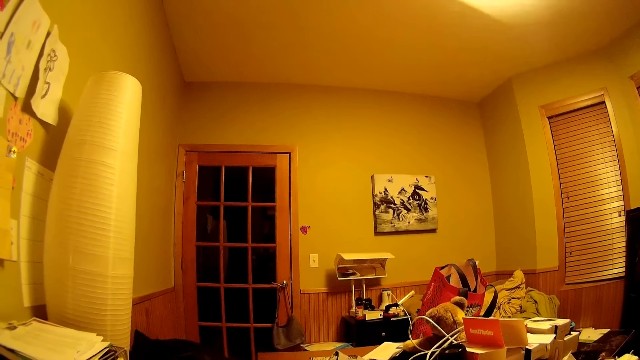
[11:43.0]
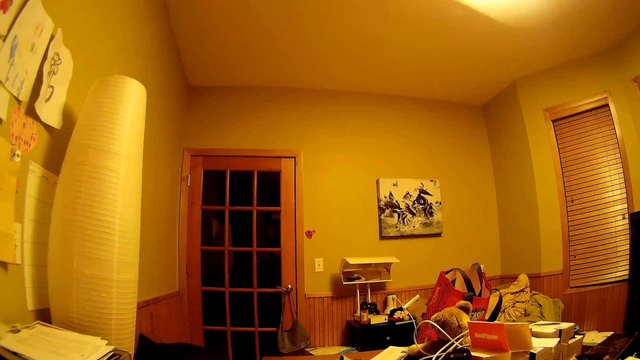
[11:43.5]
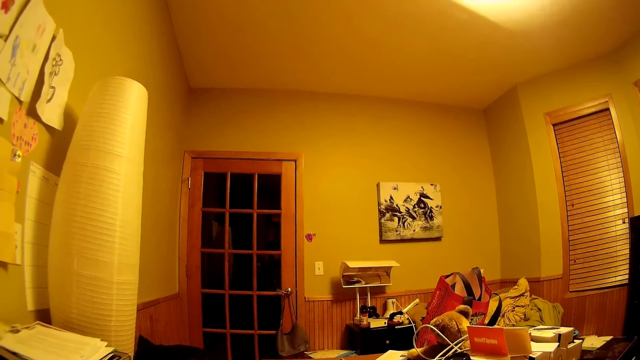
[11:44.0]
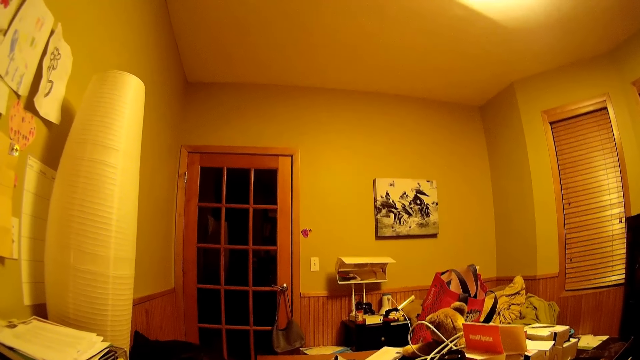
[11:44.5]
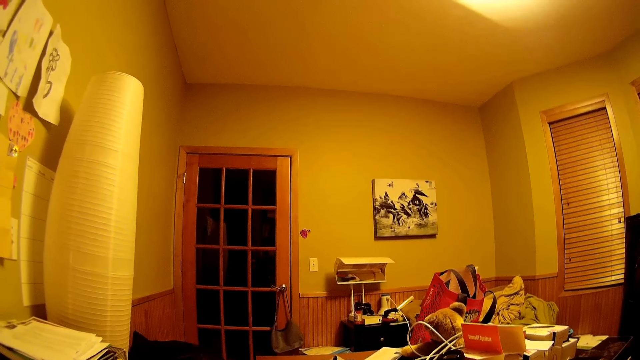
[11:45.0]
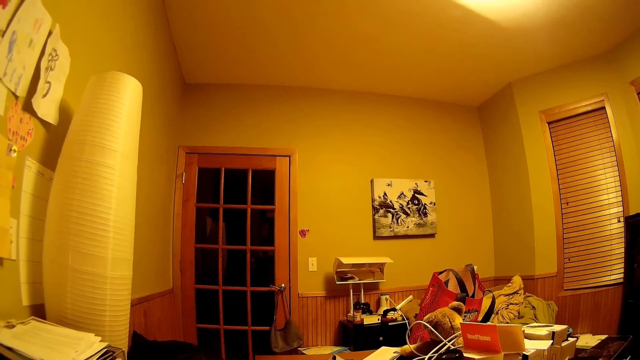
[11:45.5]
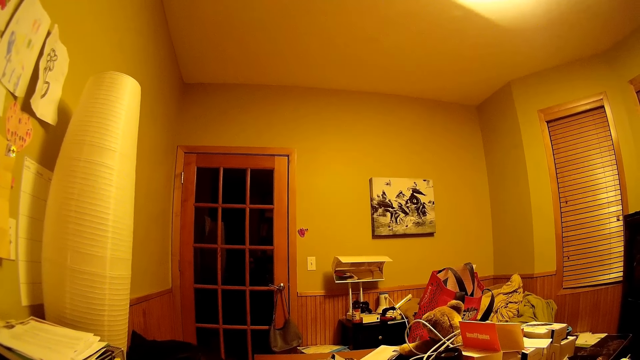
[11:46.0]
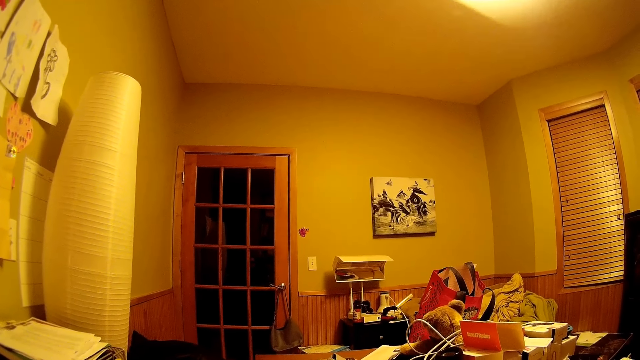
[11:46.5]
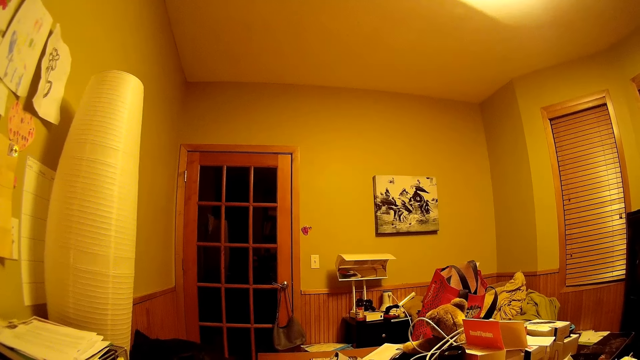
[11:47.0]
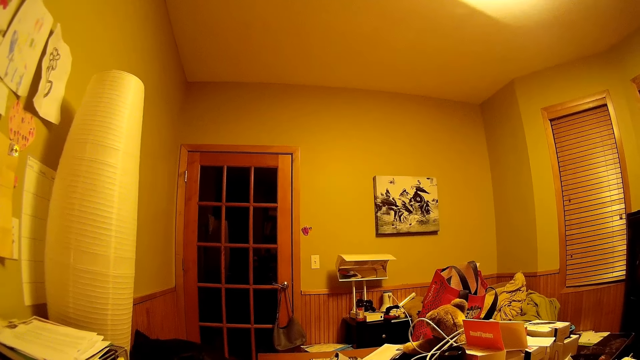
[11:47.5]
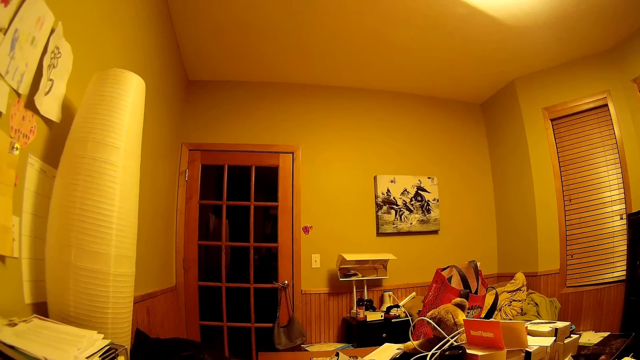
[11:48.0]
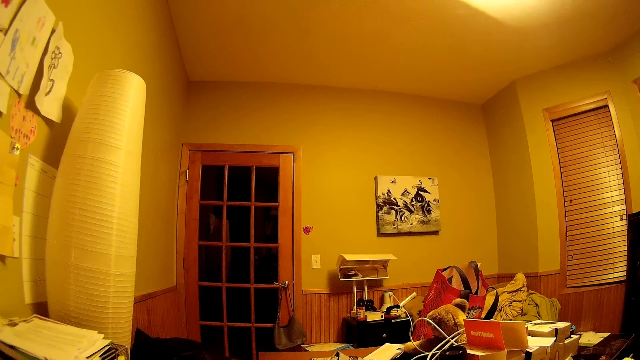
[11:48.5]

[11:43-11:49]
The camera wearer stares around in the room.

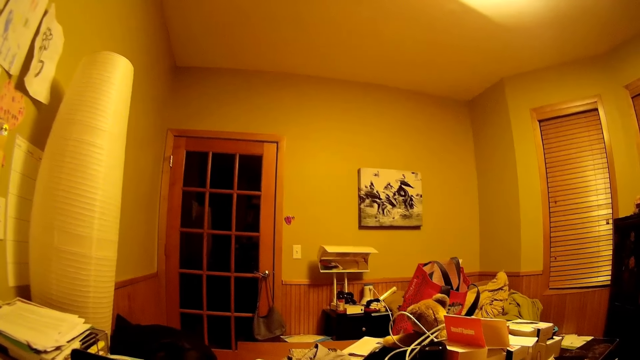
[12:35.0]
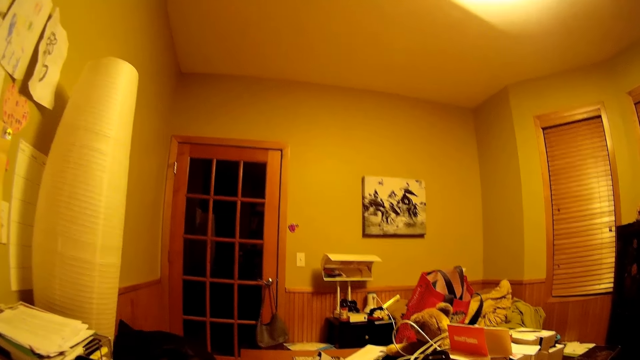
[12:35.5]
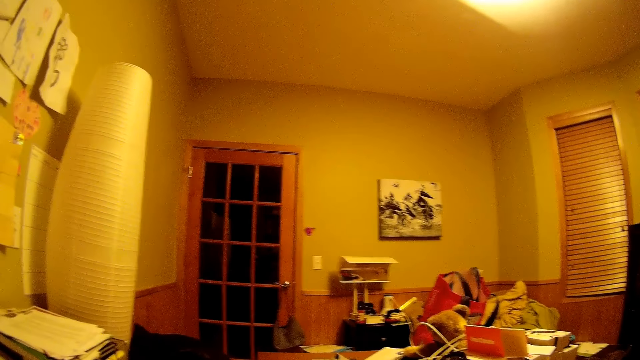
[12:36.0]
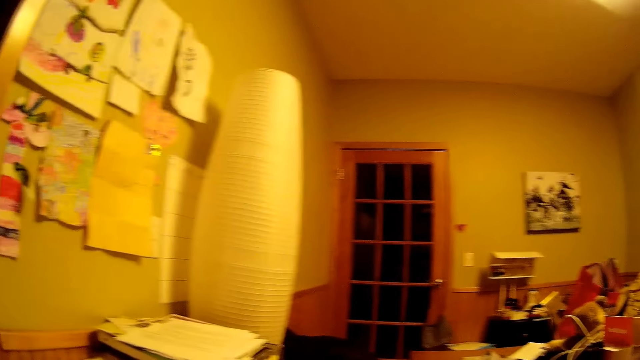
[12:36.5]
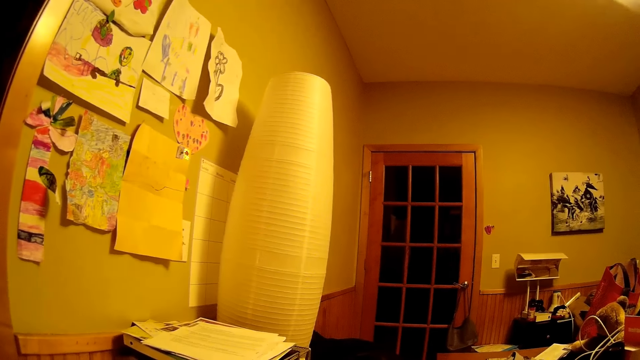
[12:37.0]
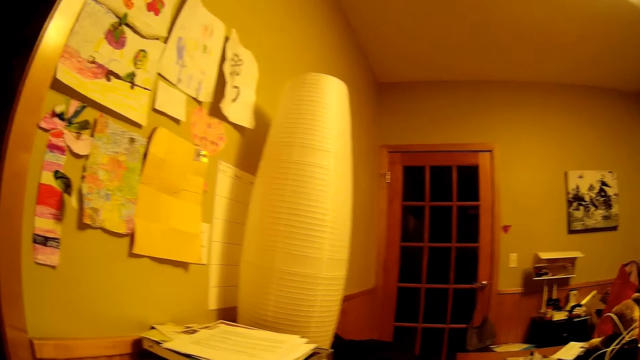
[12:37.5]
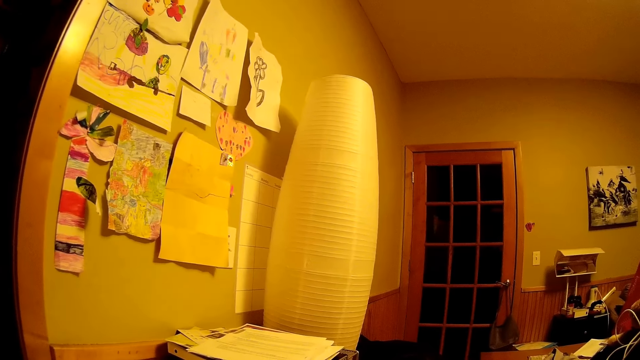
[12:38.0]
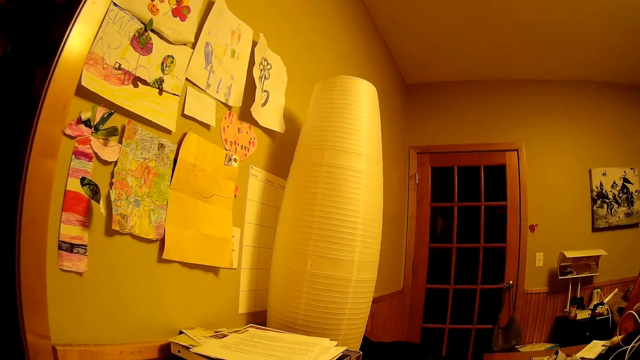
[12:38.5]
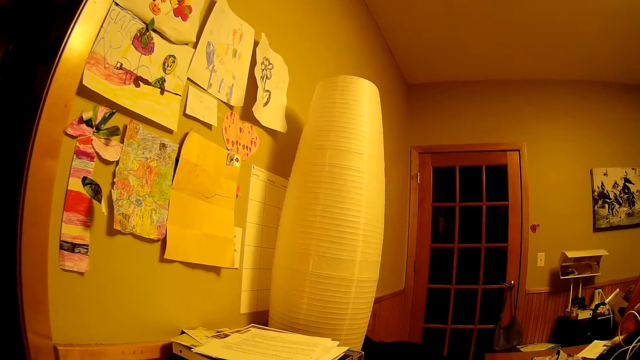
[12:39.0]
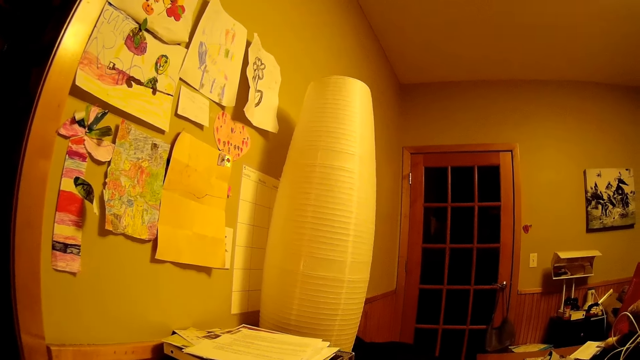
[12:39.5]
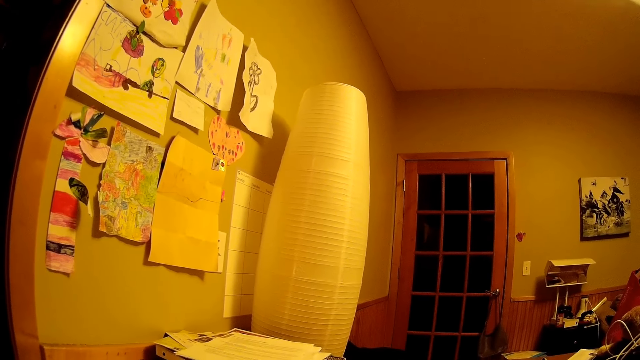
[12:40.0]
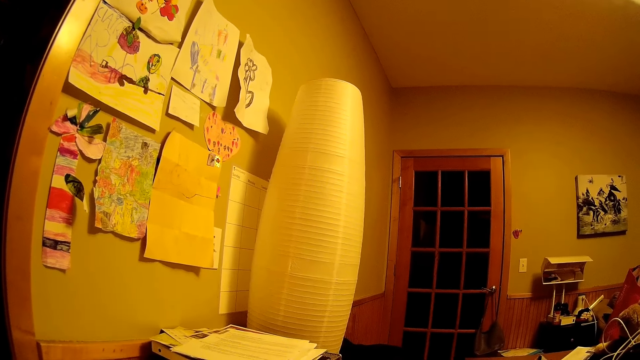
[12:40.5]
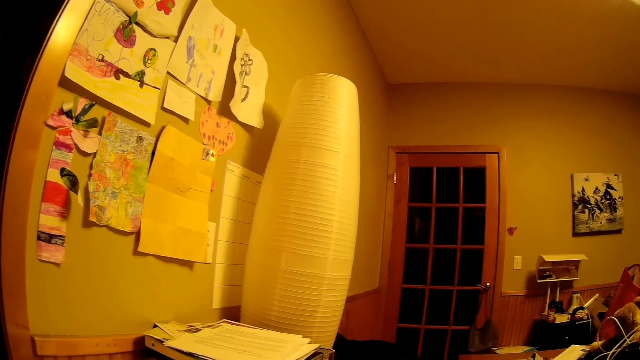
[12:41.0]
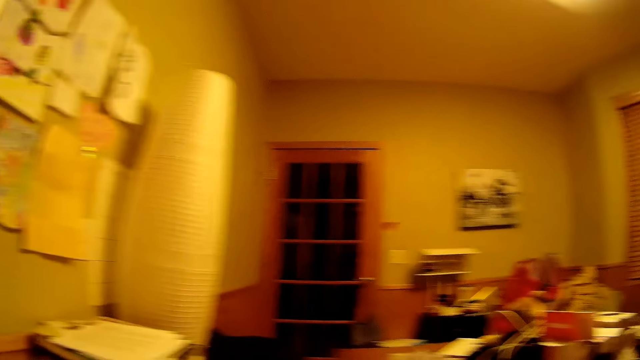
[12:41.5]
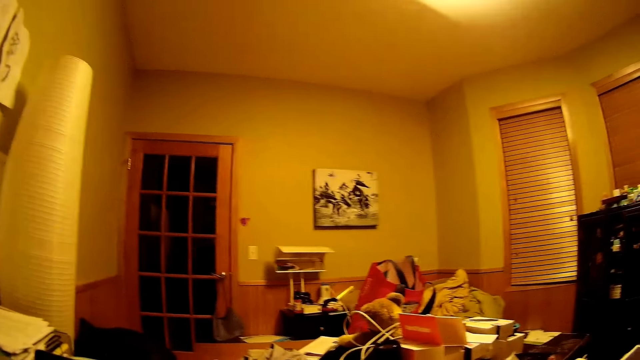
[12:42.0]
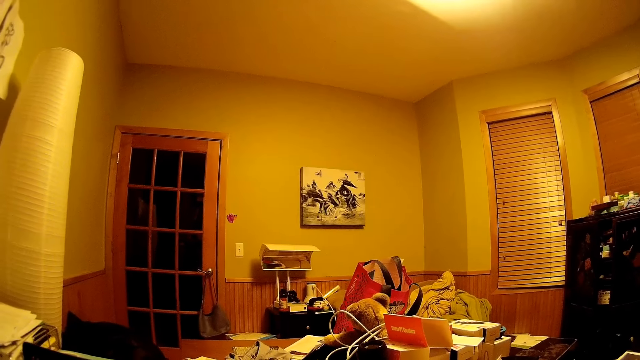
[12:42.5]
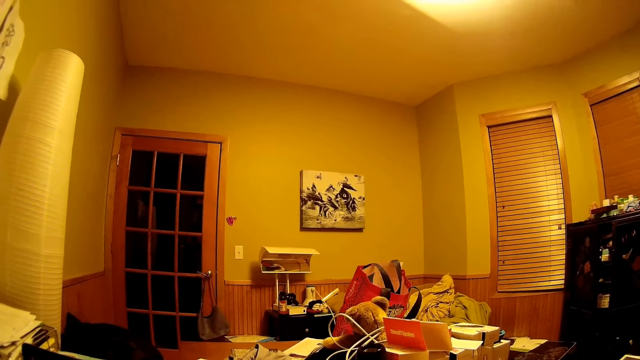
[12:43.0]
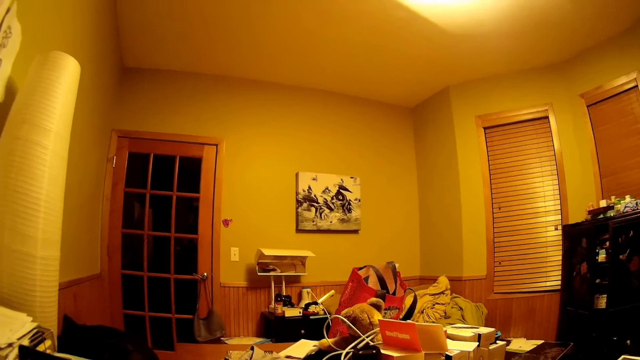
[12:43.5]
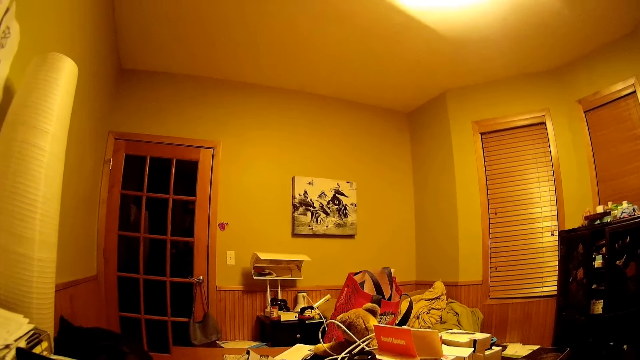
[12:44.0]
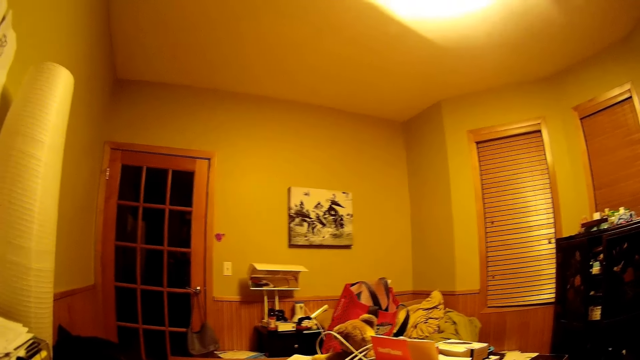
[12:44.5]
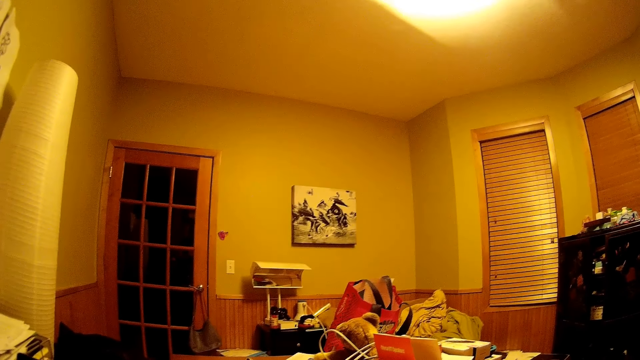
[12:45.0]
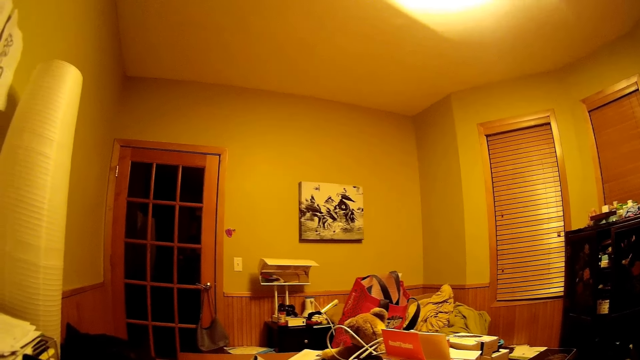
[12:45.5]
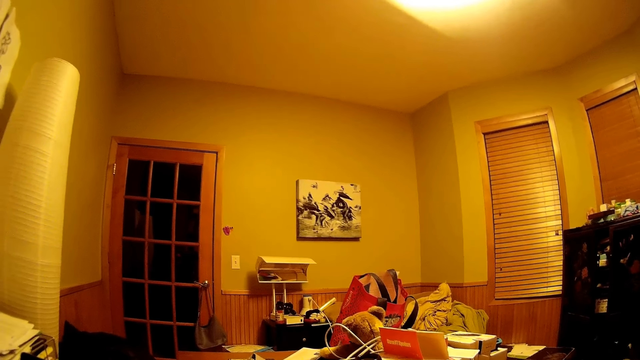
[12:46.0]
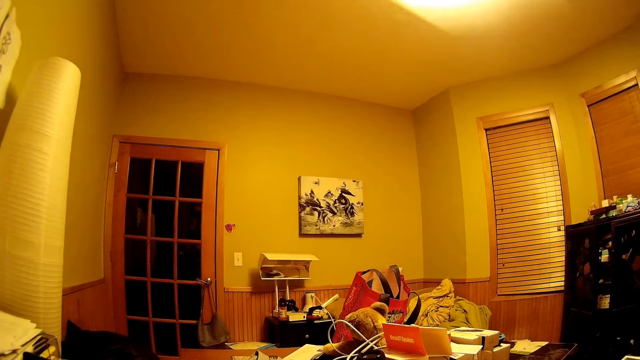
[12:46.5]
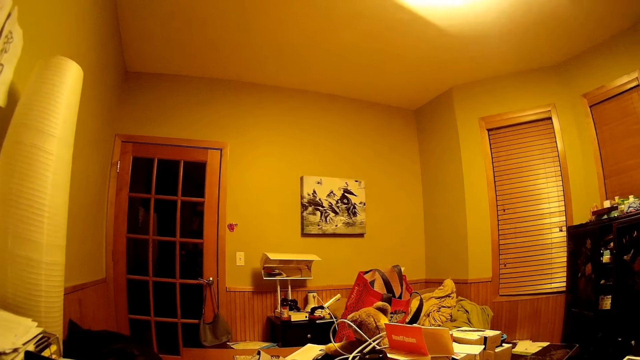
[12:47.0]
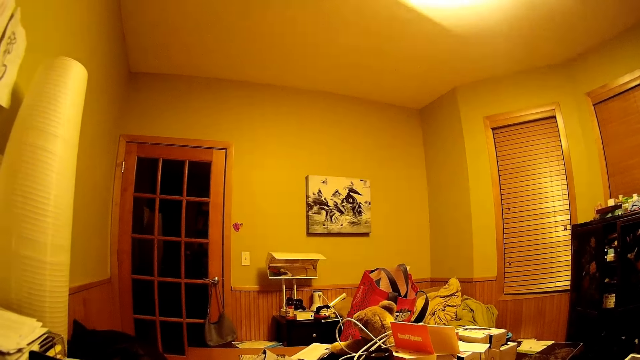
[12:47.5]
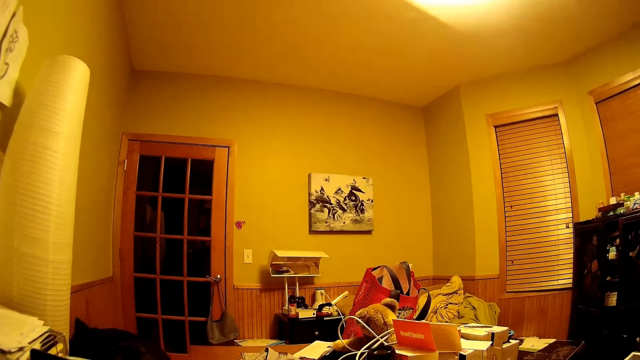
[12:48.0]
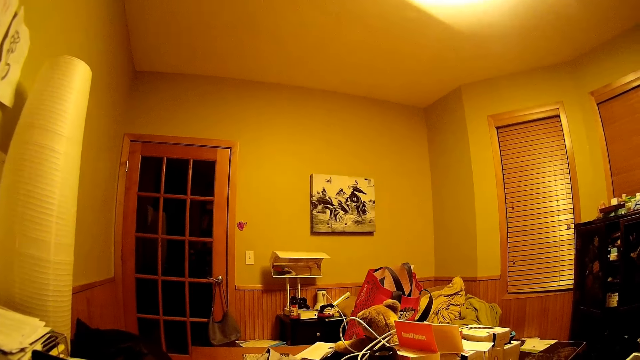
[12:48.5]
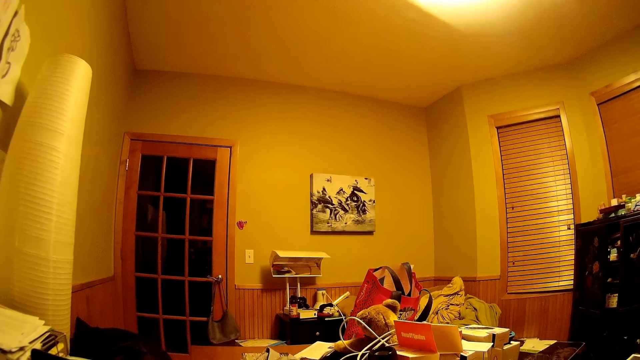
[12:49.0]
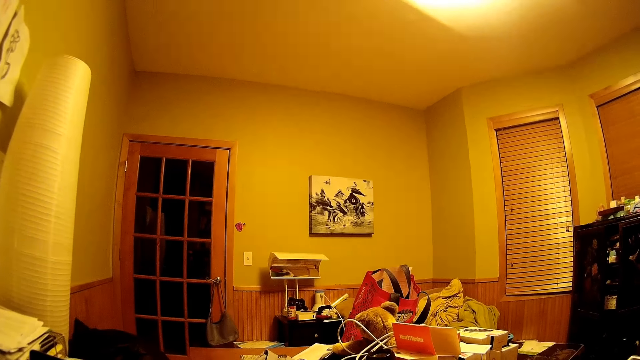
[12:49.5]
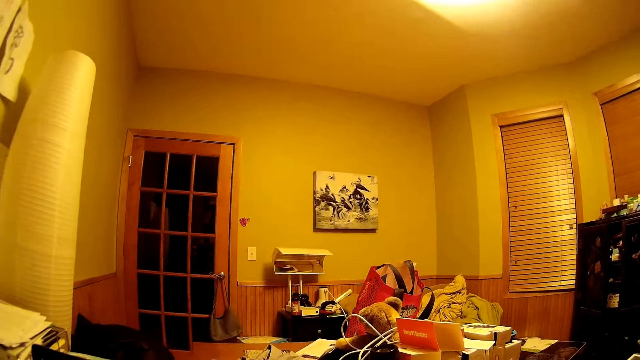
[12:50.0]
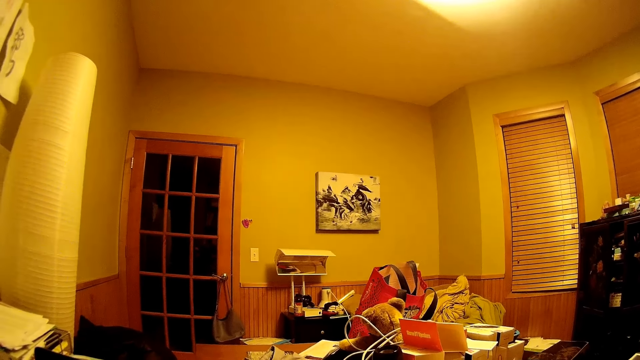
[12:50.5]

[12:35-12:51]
The camera wearer looks around.
